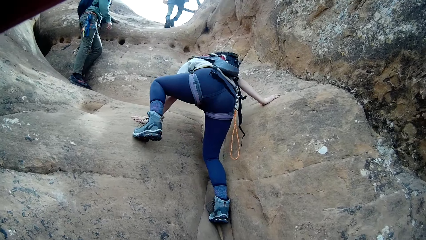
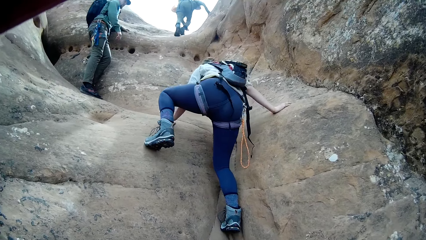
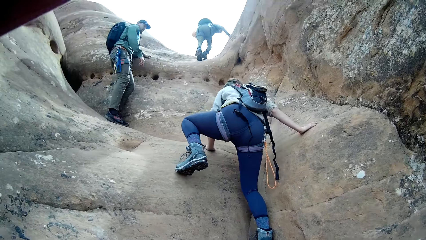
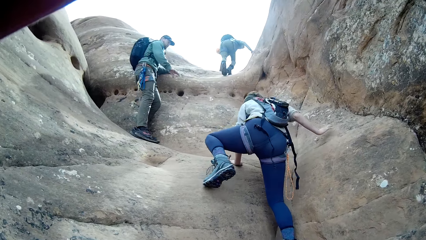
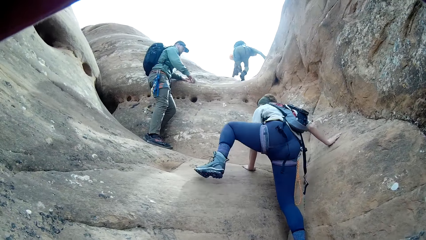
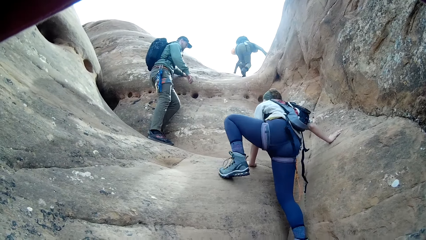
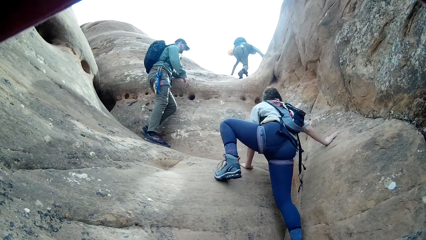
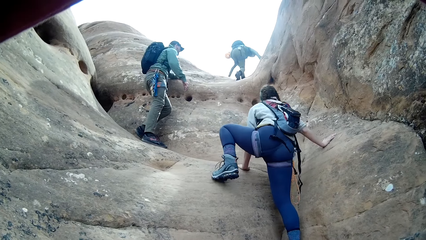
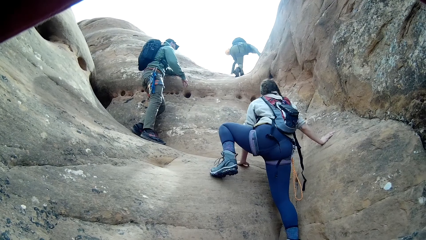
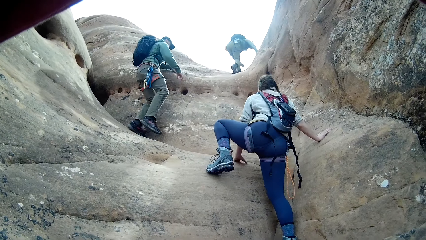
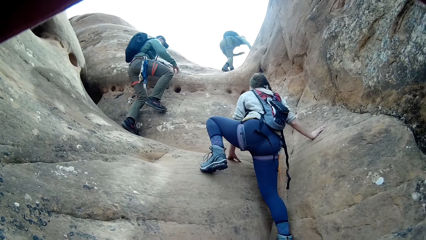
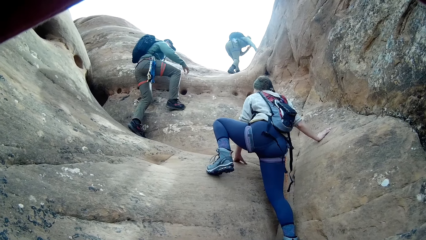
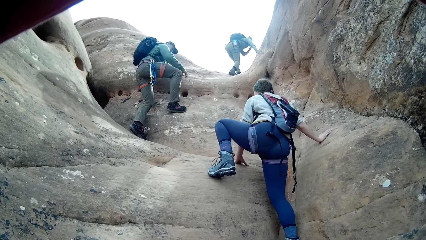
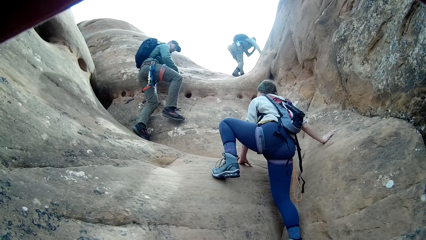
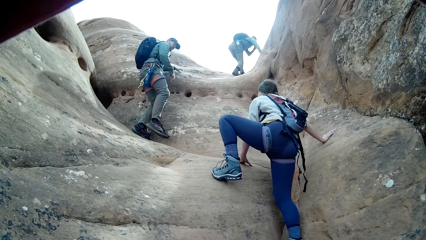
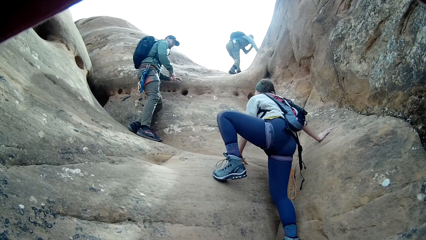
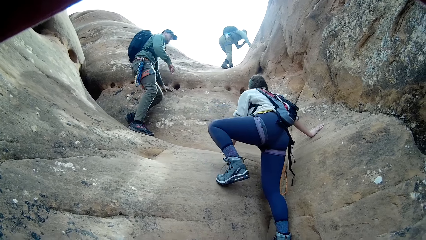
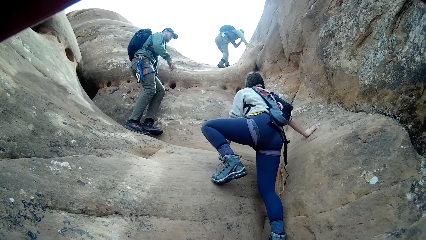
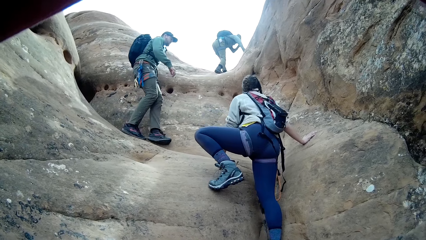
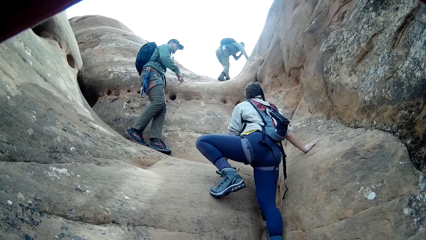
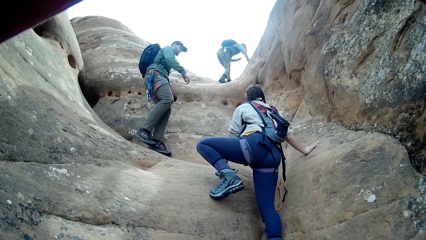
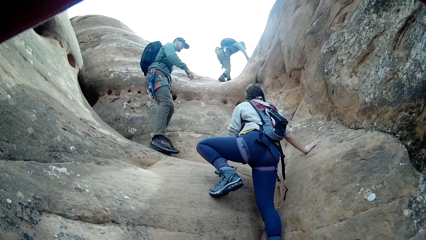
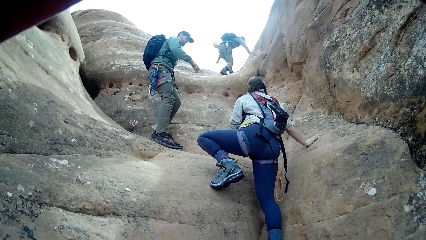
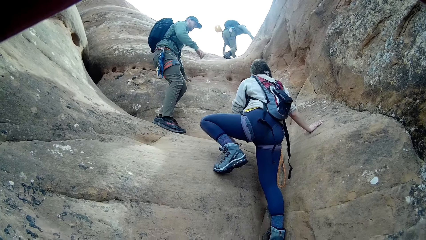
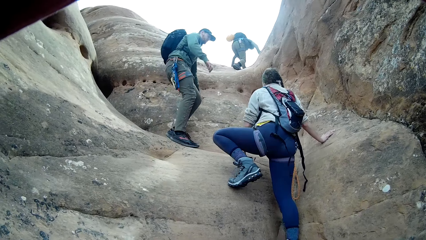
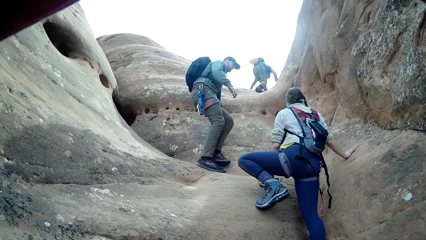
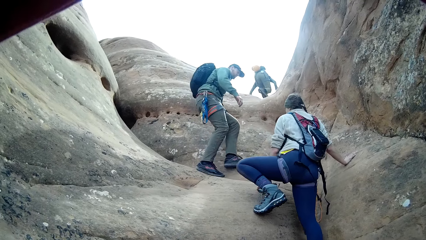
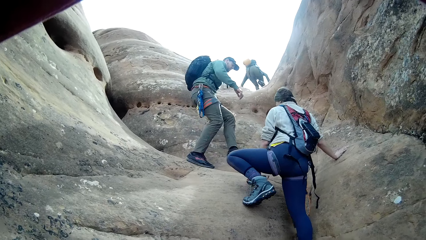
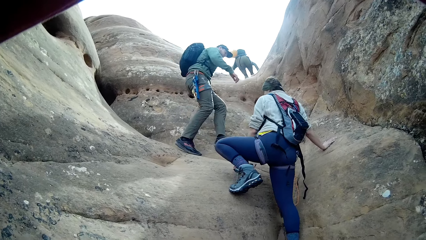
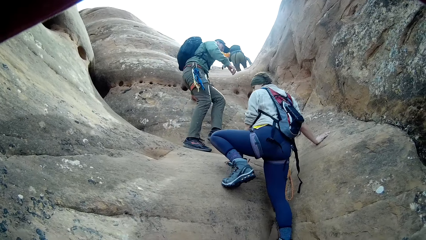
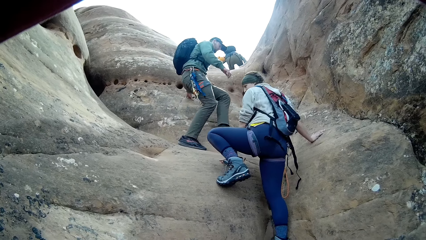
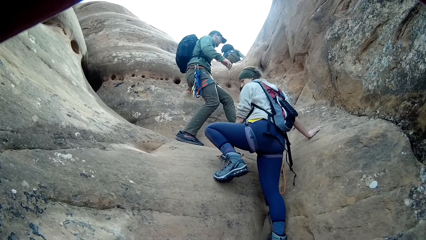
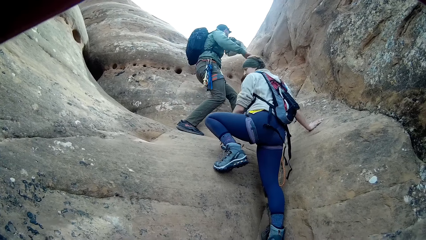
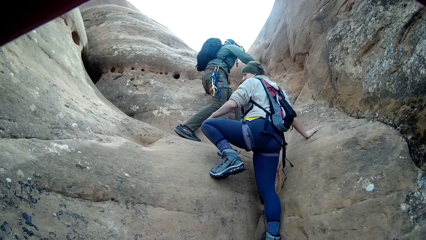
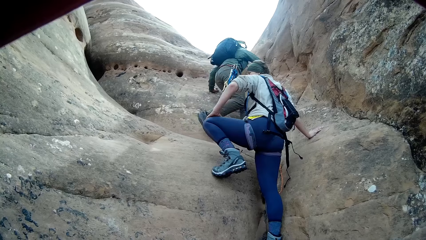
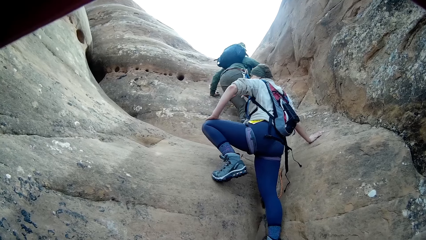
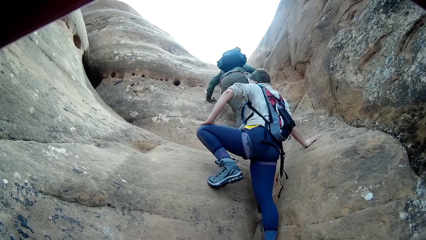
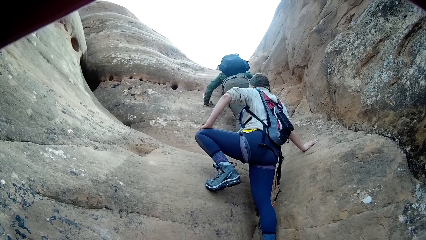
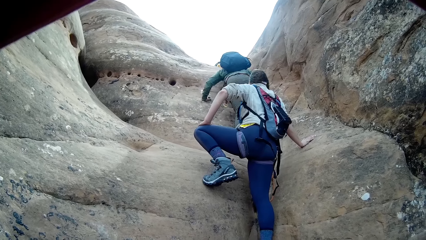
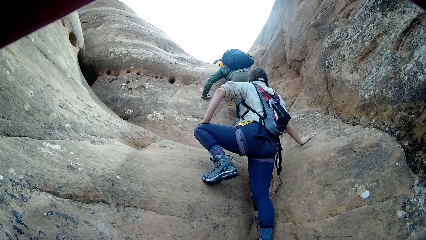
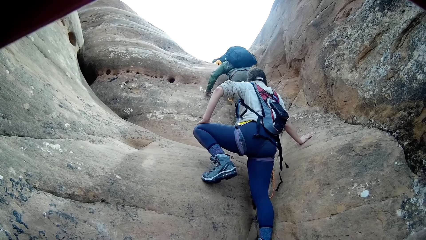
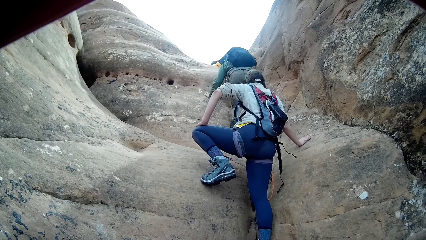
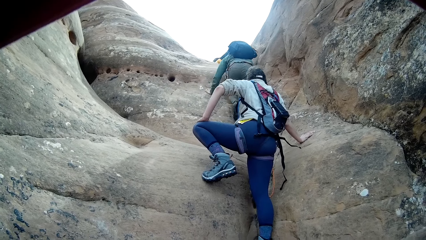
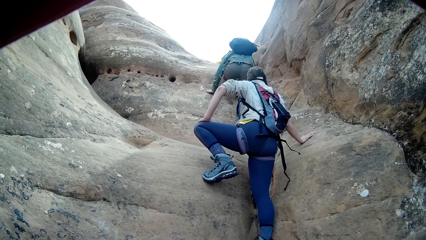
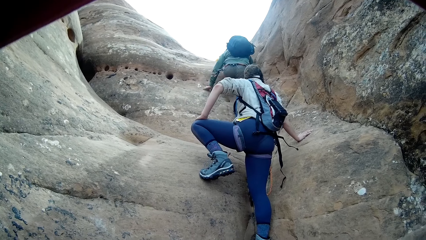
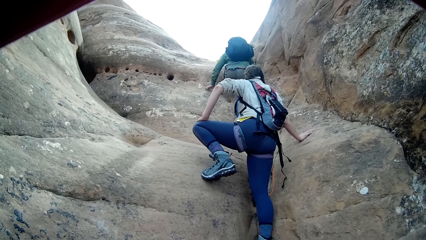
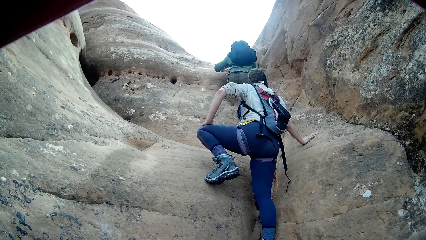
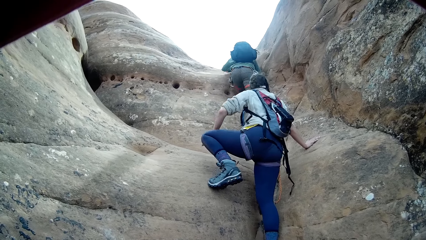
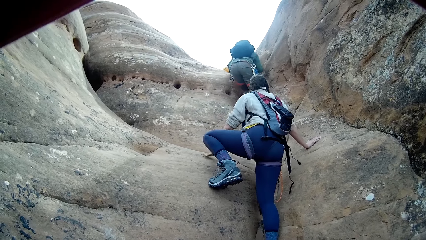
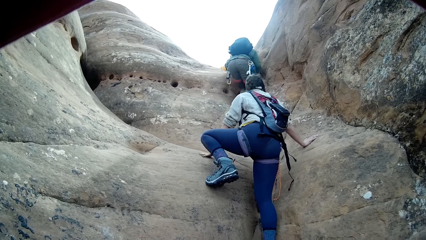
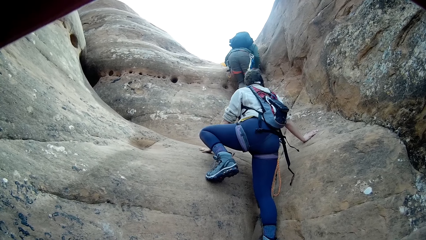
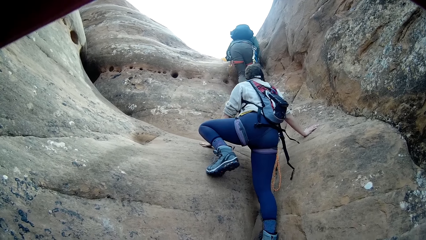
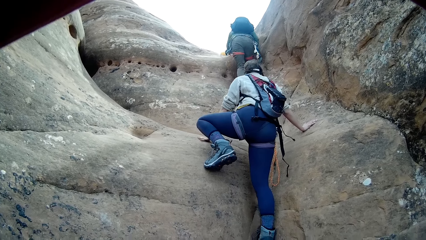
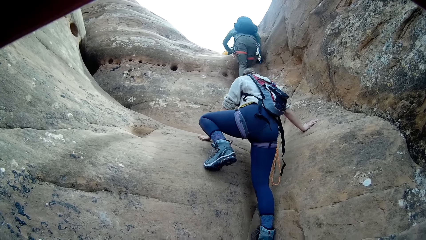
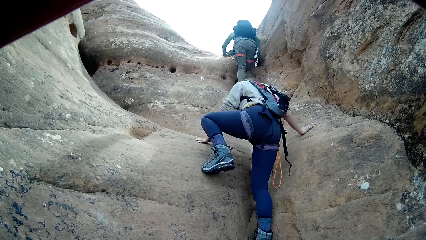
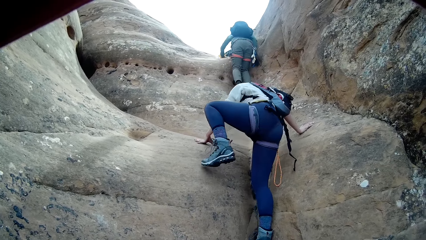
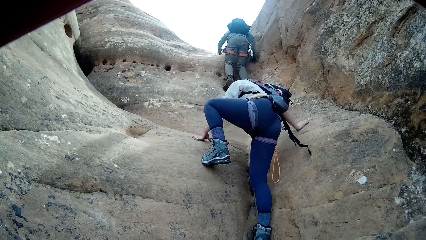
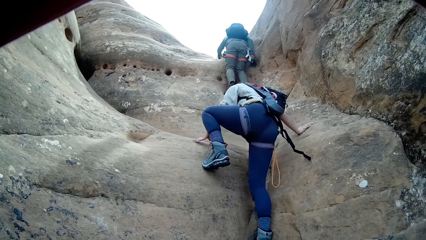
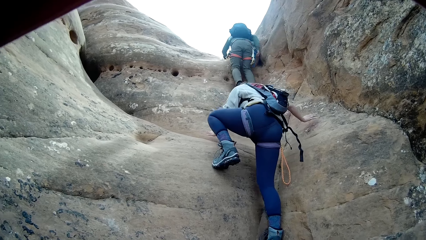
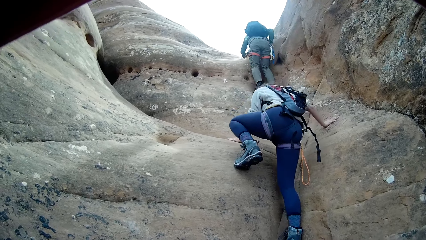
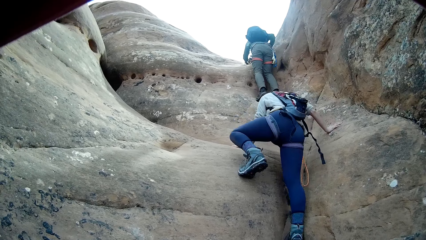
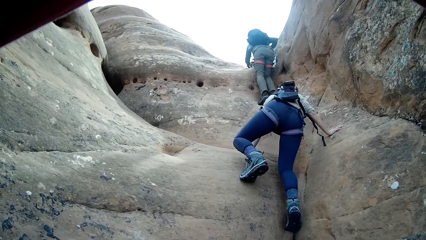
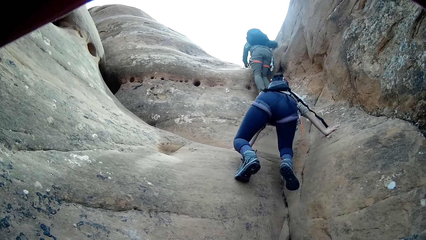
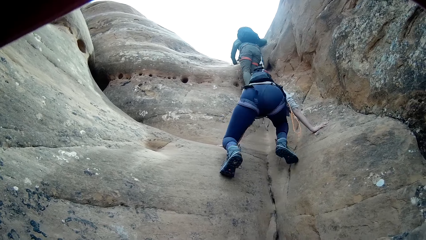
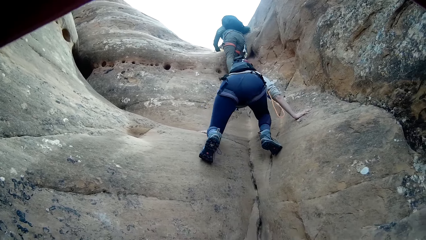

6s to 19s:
A man places his right leg on the rock. The man climbs the rock. A woman climbs the rock.

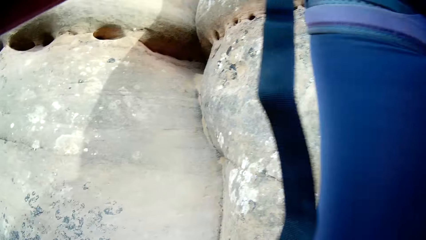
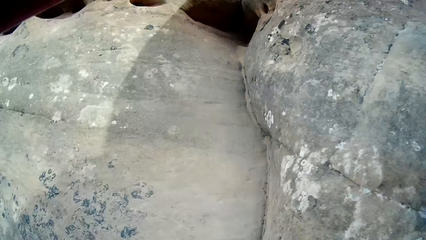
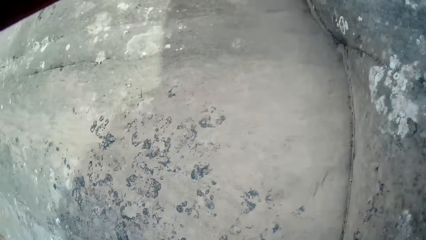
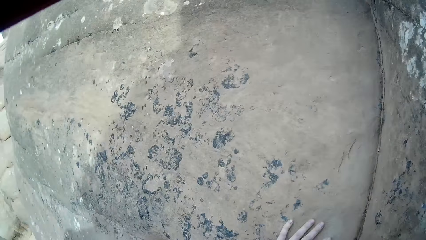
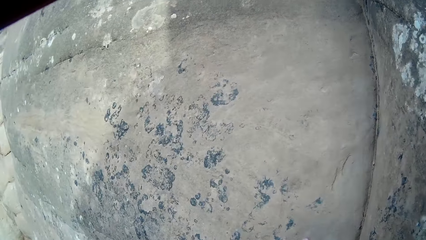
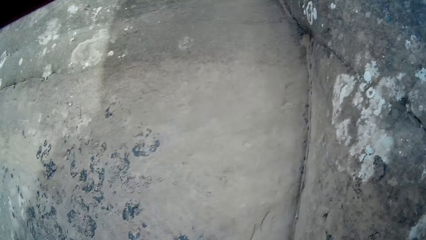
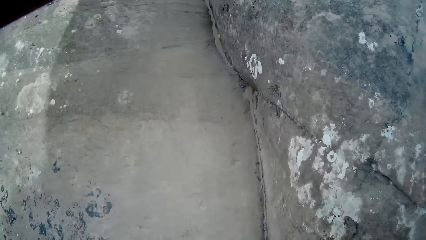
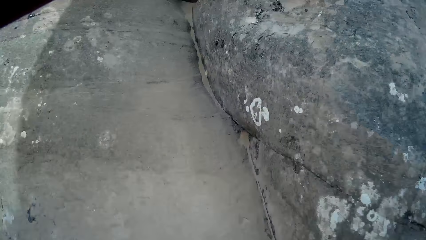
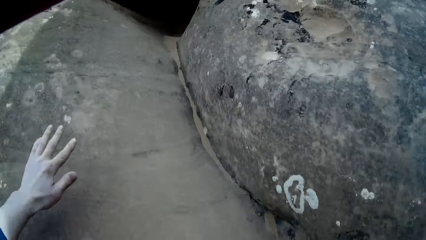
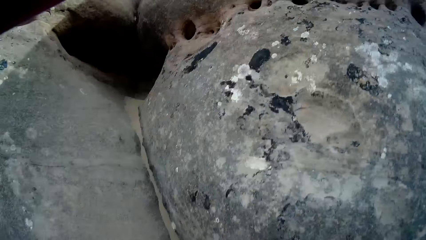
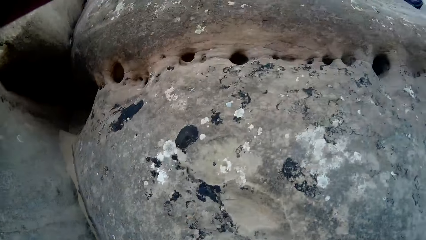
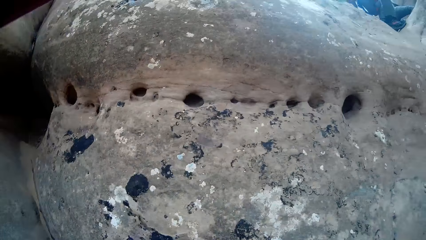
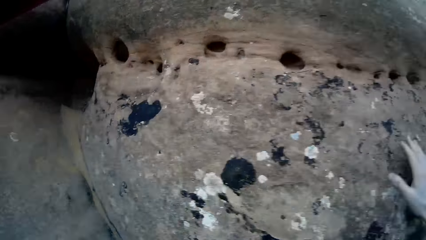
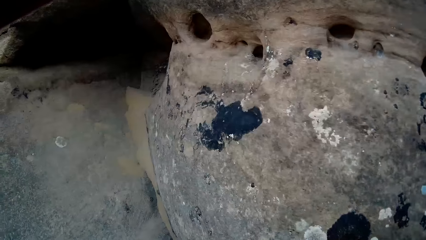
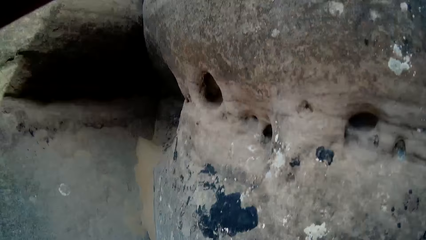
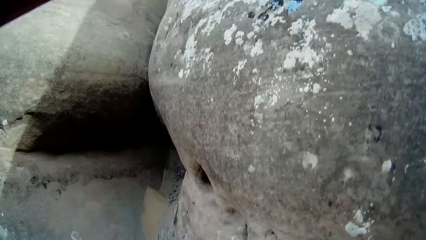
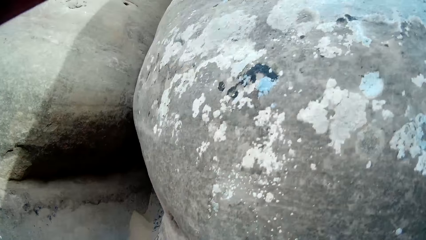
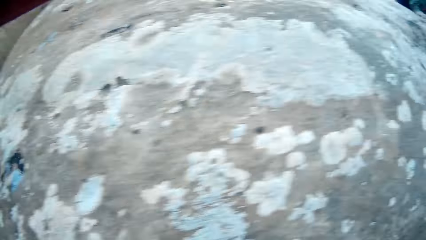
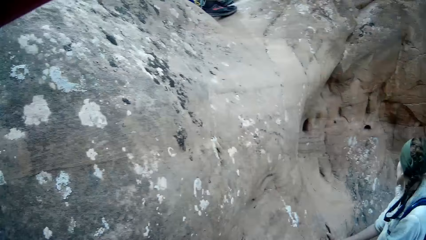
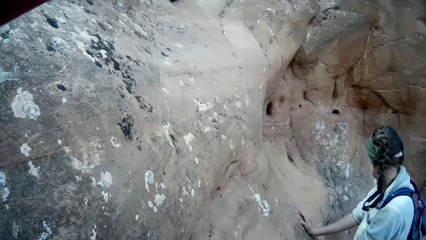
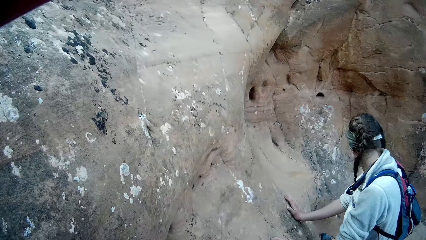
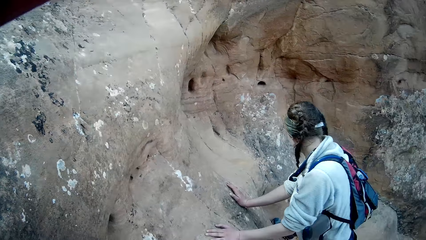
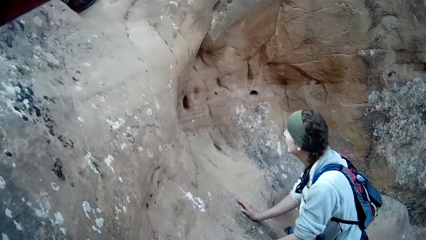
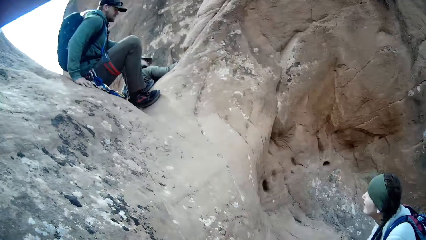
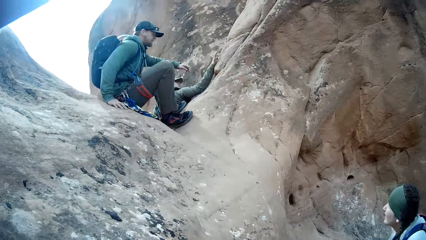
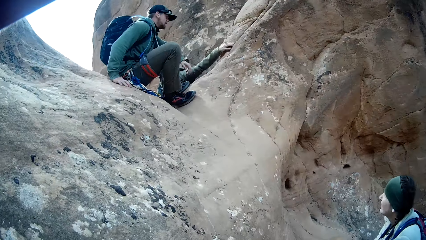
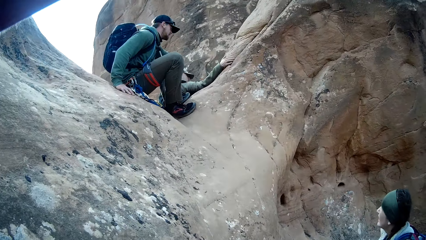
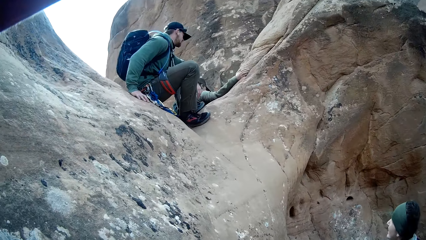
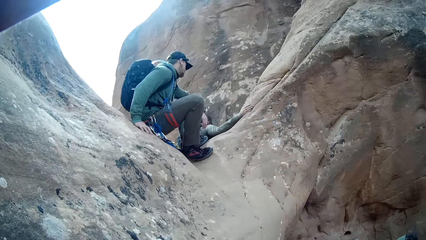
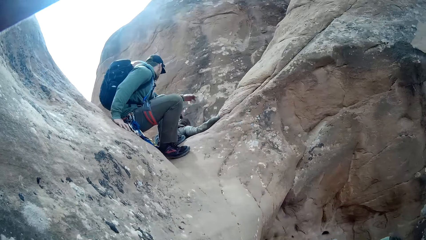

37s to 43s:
The camera wearer climbs on the rock. A person holds the rock. Another person sits on the rock. A third person stands in front of the second person.
